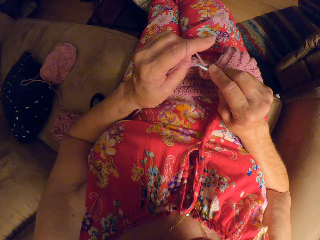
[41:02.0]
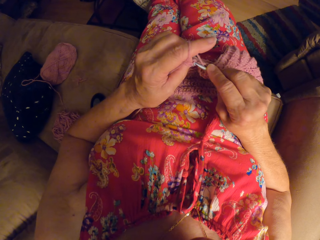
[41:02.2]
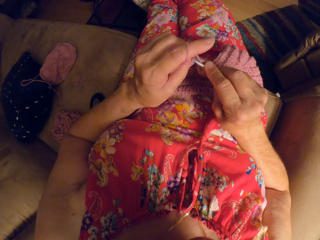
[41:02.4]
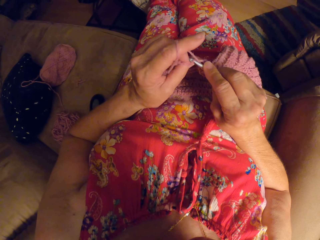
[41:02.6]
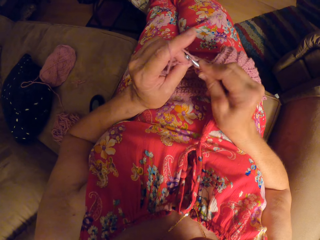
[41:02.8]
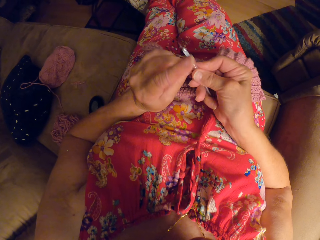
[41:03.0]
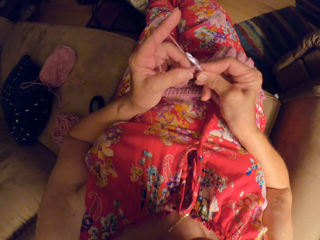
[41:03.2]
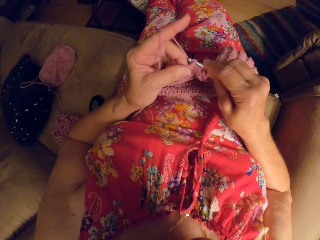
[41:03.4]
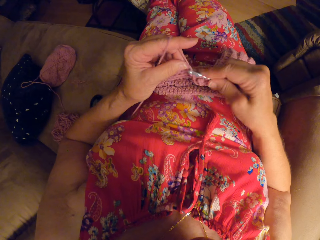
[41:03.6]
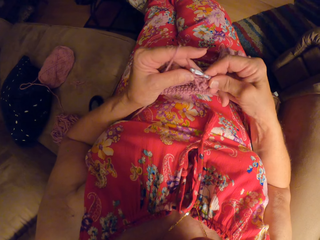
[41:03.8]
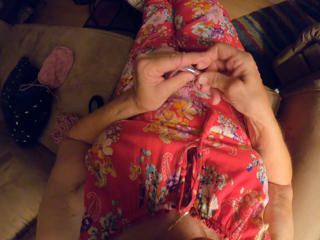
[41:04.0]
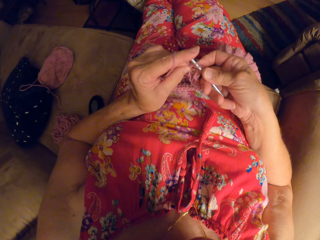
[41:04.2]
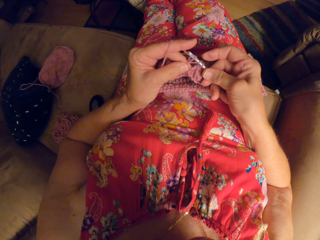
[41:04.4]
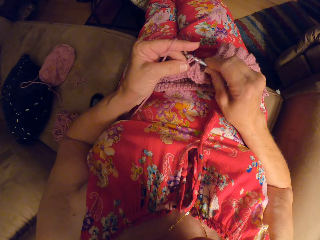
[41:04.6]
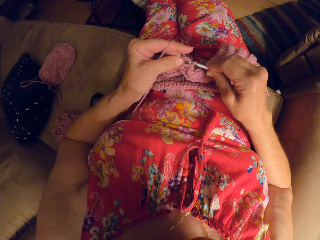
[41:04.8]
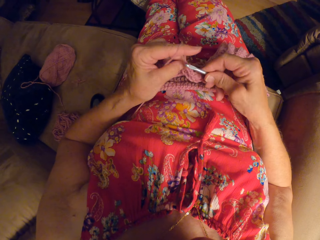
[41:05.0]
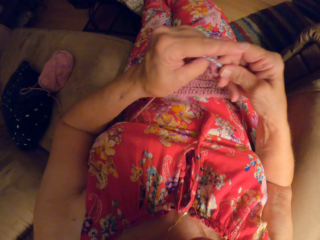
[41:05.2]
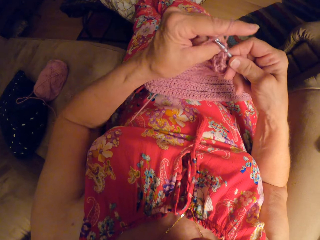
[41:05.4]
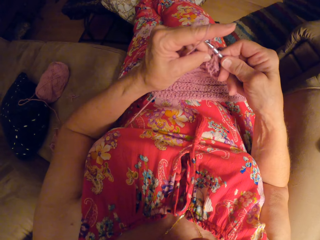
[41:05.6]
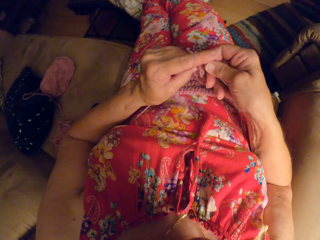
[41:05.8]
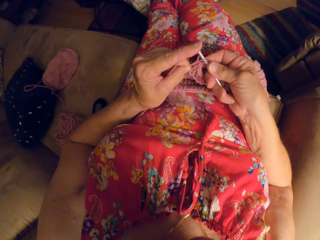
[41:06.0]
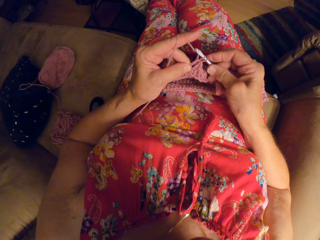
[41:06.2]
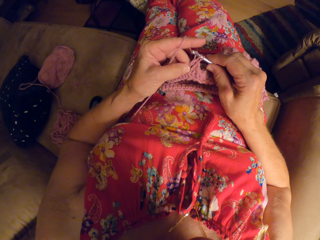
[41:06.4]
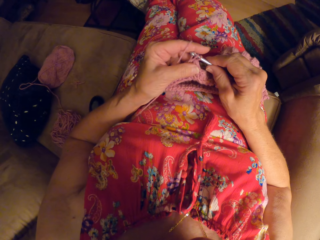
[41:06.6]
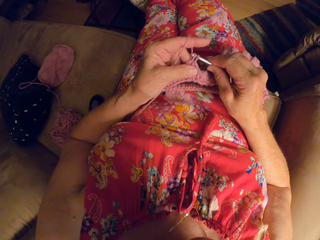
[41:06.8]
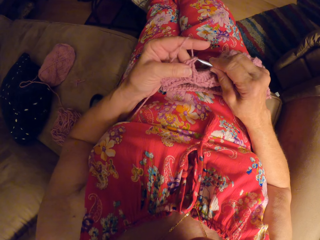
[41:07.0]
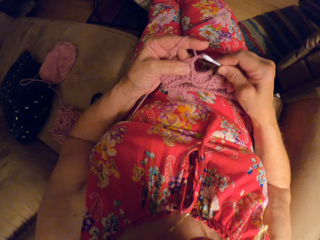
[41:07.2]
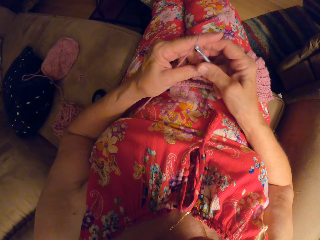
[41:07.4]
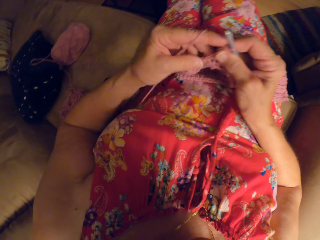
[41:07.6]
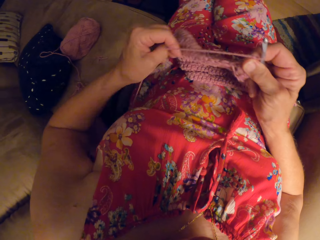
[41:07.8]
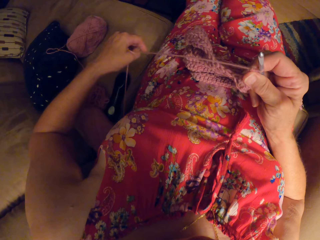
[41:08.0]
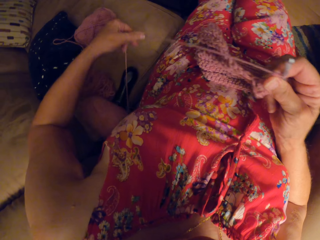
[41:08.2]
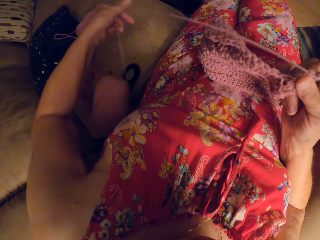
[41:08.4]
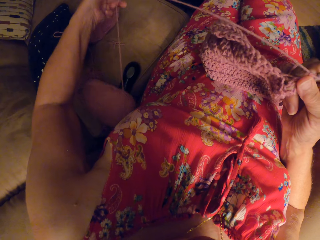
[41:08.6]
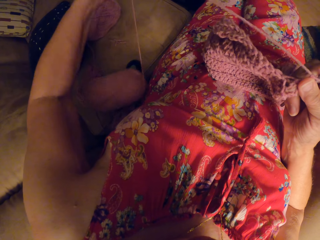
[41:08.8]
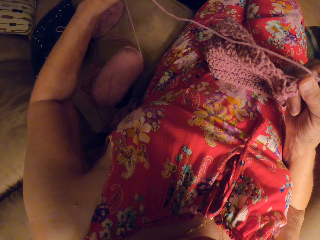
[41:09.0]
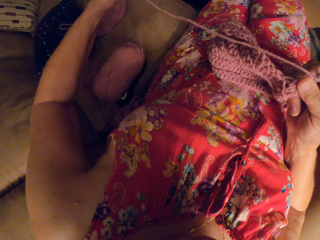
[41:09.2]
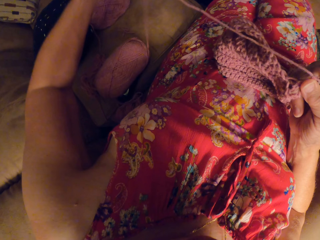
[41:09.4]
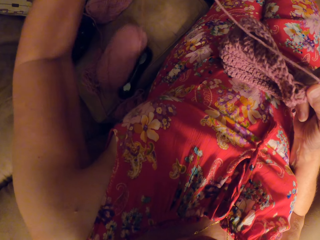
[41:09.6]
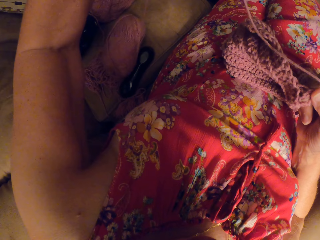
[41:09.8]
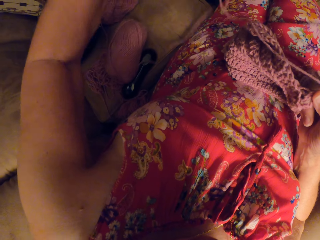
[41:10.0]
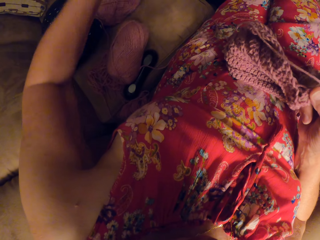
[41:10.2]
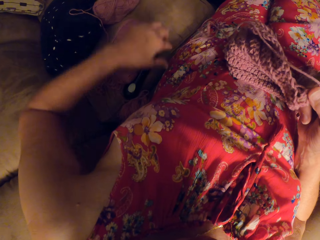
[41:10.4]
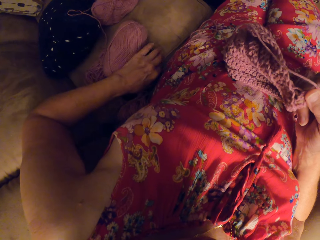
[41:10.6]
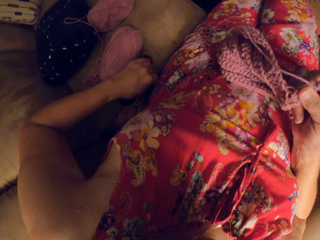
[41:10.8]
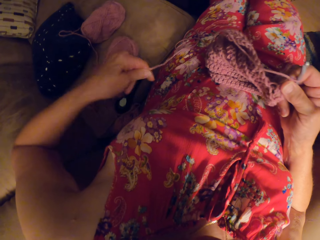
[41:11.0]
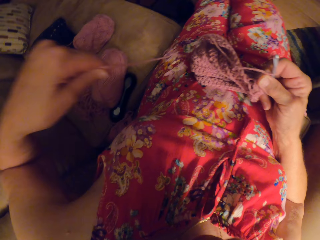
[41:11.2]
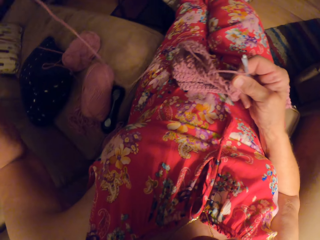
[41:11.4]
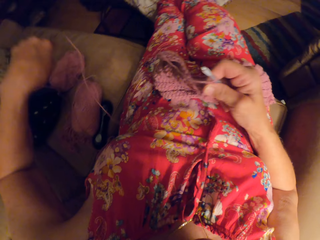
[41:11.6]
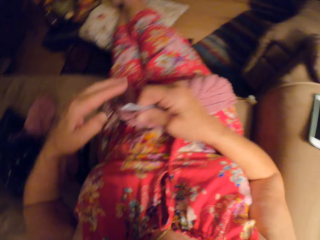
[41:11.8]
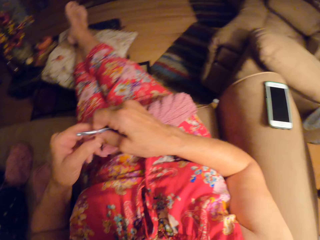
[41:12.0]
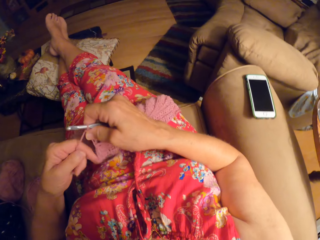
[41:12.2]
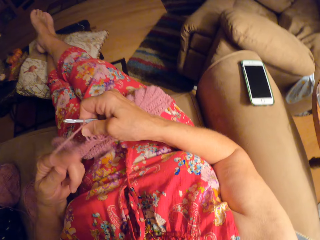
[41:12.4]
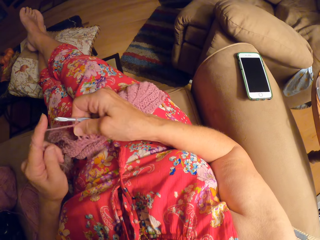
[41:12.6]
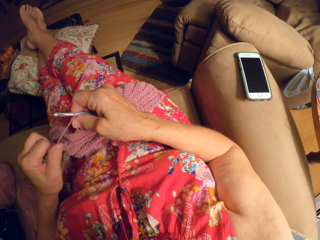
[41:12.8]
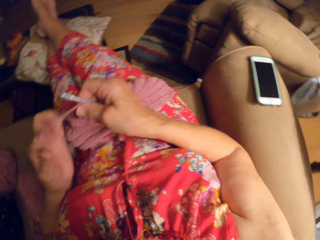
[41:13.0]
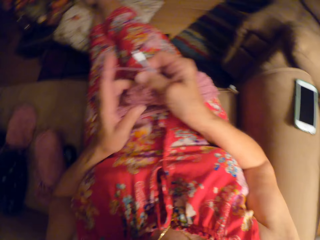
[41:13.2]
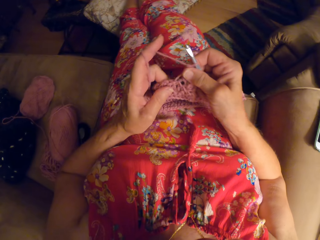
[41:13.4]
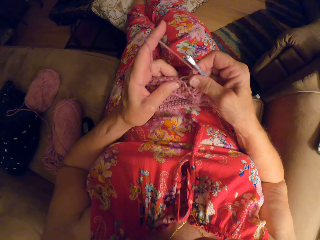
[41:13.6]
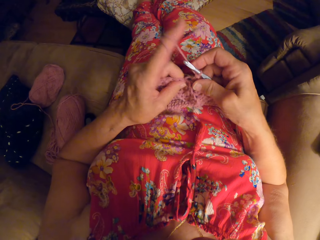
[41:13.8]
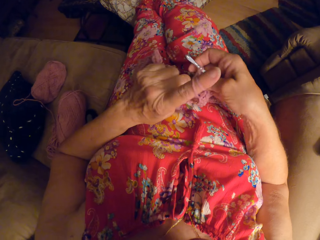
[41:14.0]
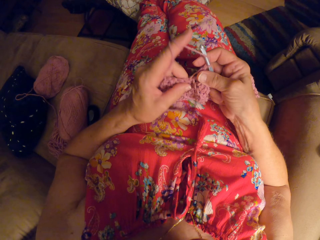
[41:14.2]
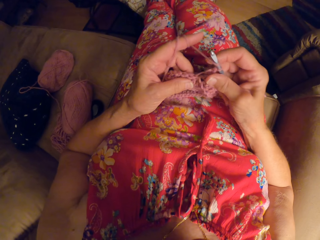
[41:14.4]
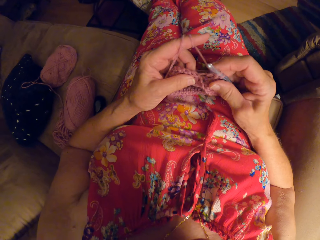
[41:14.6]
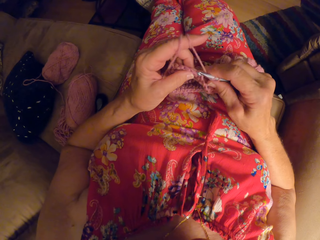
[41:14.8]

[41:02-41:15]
The camera wearer raises her left hand briefly. She pulls a yarn. She knits a fabric. She unwinds more yarn strand from the ribbon yarn. She drops the yarn down and picks up the yarn. She looks at a phone on the right arm of the couch. She continues to crochet the yarn. She rolls the yarn on her finger. She looks at the yarn she is crocheting.

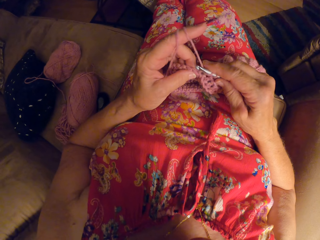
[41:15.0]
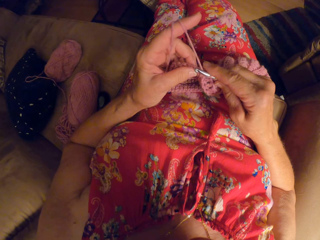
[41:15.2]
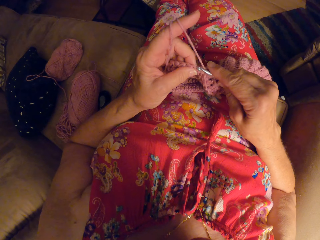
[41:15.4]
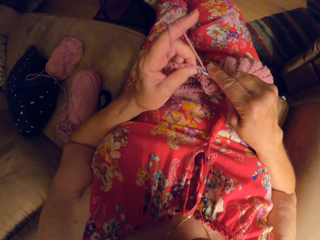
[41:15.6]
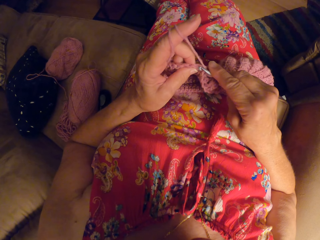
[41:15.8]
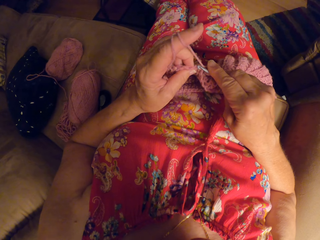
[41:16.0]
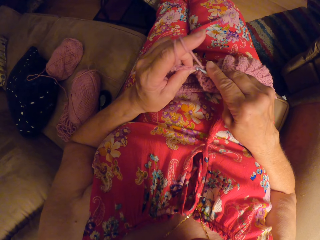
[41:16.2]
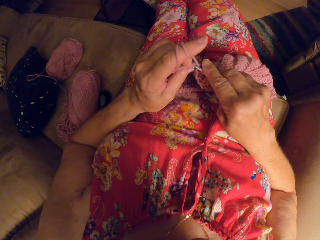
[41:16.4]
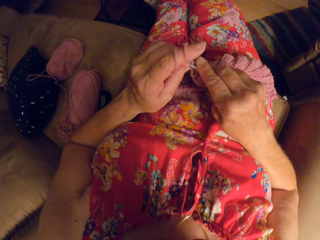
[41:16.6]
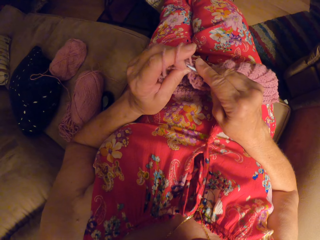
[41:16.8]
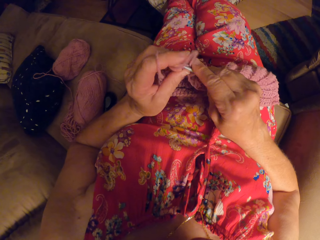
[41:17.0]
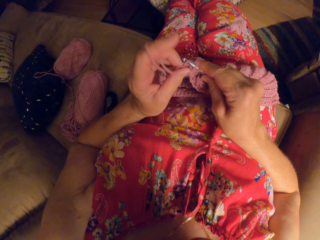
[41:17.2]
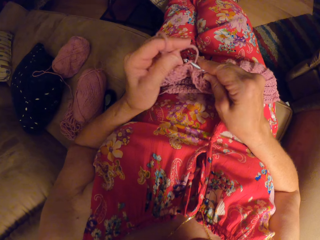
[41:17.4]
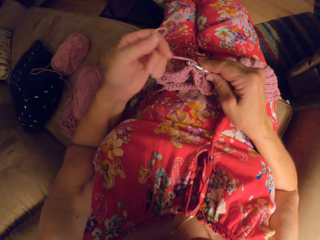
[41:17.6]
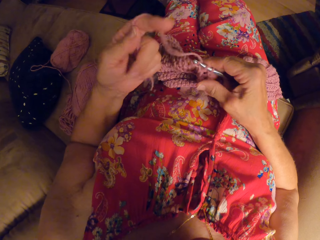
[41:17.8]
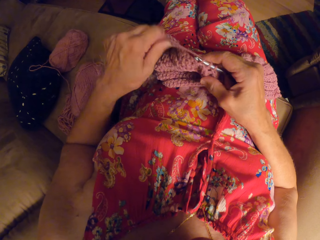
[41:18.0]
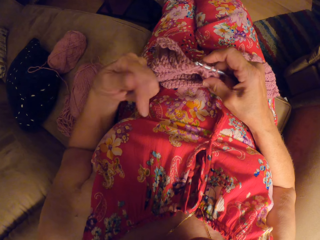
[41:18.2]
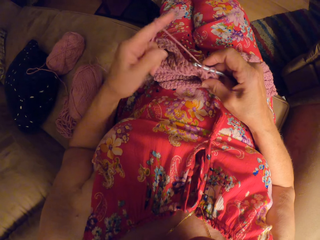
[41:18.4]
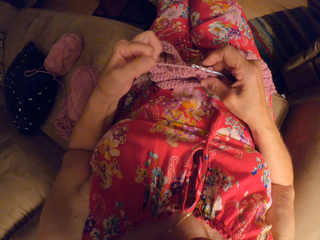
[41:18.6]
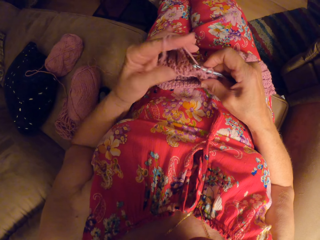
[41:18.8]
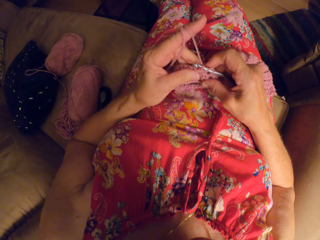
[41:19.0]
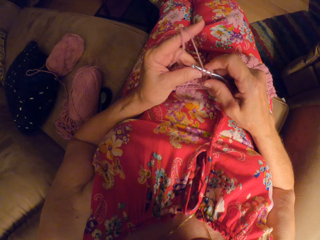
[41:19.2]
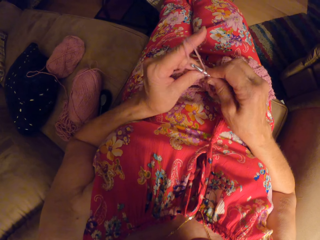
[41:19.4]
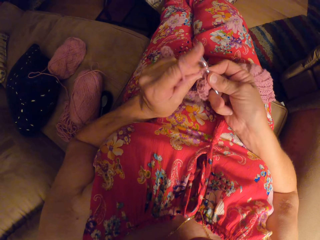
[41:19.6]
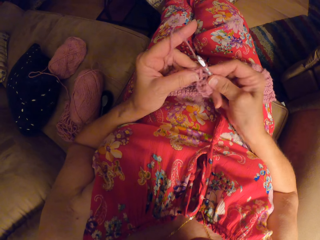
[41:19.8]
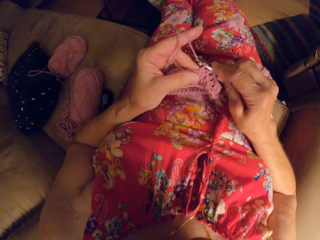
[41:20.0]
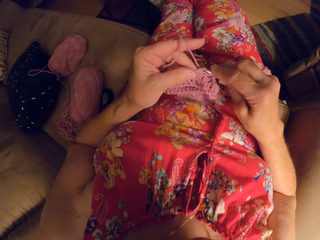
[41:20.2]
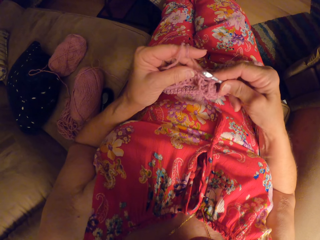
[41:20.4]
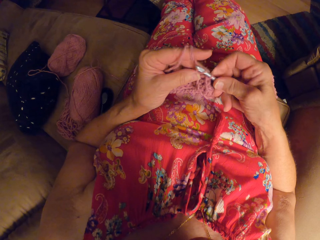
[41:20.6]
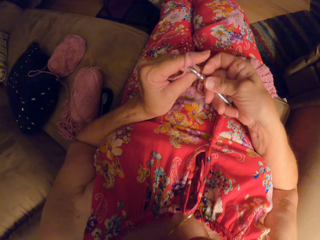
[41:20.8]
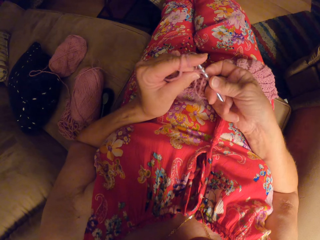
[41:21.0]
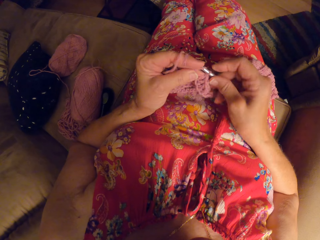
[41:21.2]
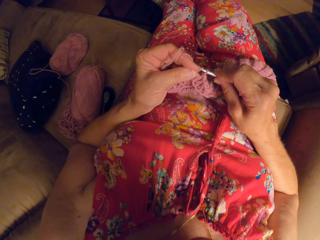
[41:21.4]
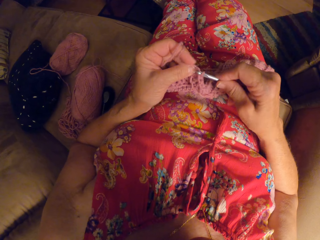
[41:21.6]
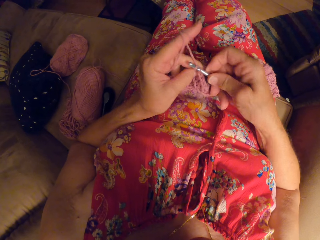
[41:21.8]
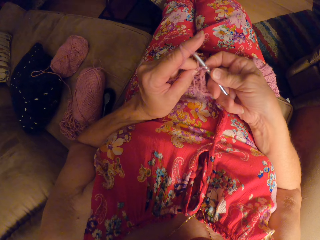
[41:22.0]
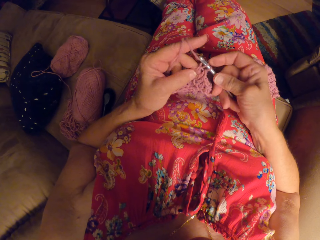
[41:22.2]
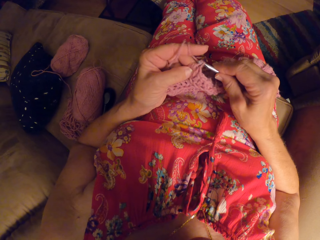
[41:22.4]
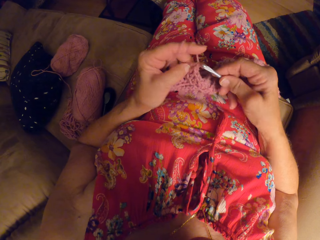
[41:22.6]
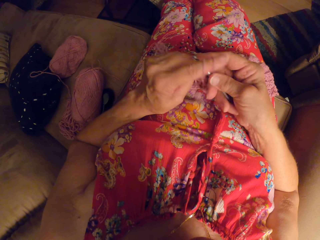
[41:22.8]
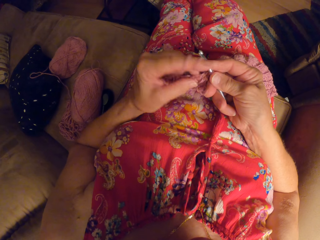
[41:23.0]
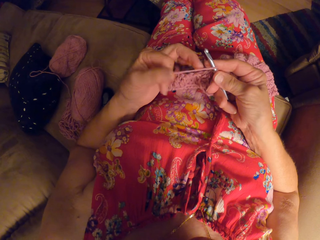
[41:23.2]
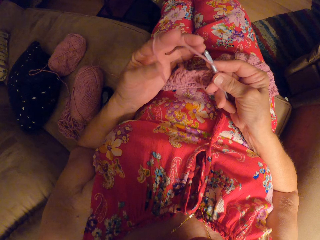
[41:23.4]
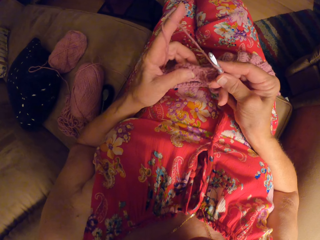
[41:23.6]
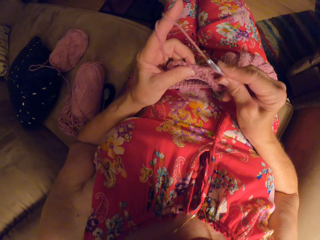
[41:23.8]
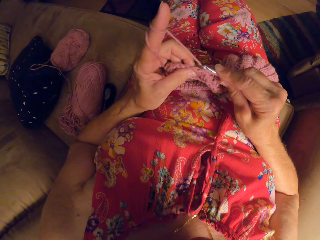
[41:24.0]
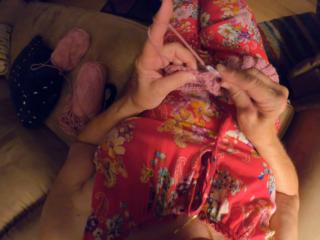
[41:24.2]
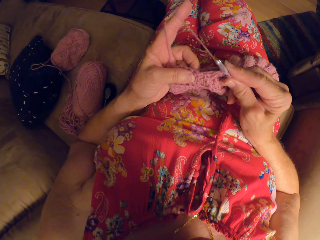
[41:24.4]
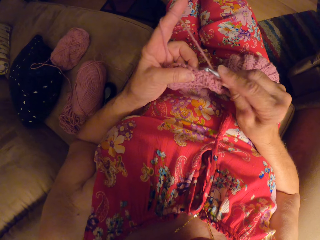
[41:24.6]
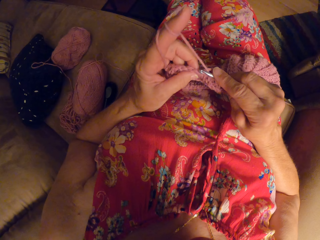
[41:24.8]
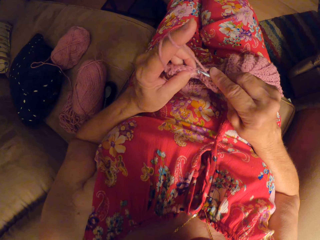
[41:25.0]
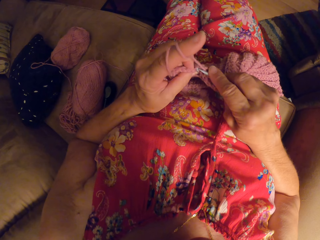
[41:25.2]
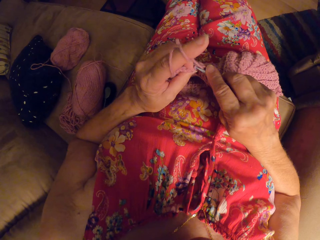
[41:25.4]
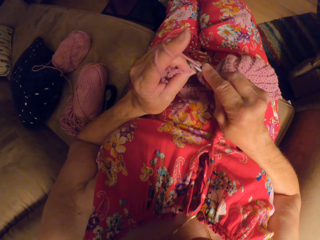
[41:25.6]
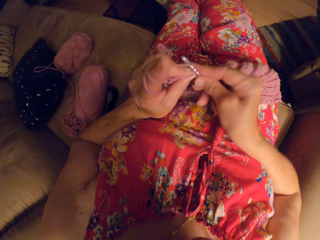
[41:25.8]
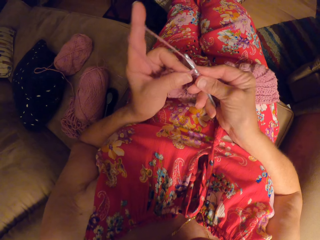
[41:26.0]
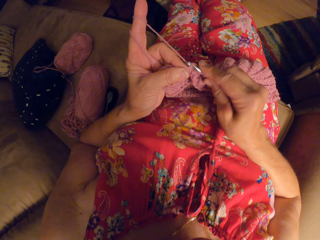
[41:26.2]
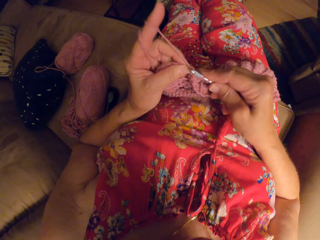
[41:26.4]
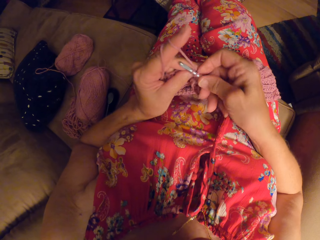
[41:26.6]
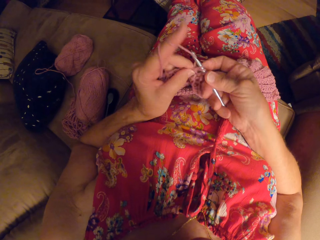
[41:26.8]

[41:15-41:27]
The camera wearer knits a fabric. She rolls a yarn on her finger. She knits the fabric. She rolls the yarn on her finger. She knits the fabric.
